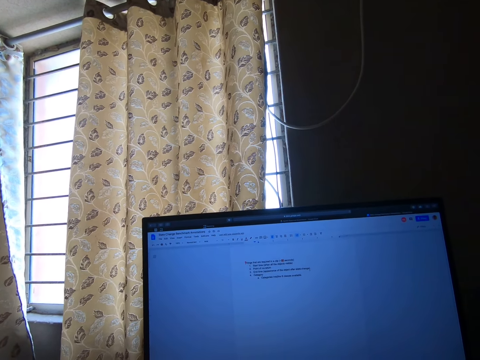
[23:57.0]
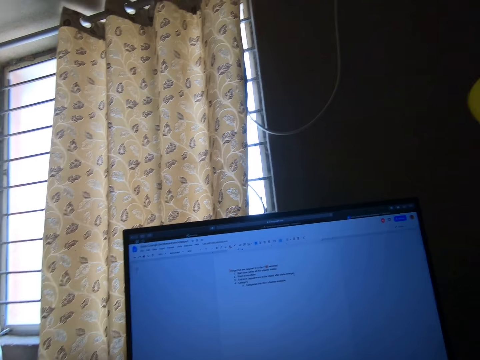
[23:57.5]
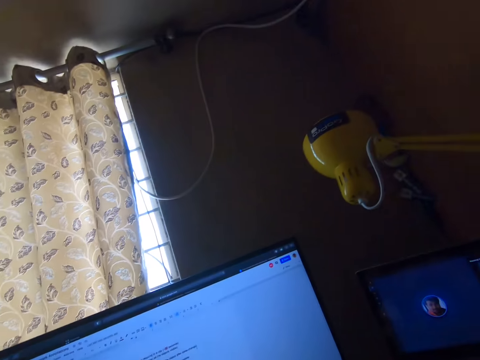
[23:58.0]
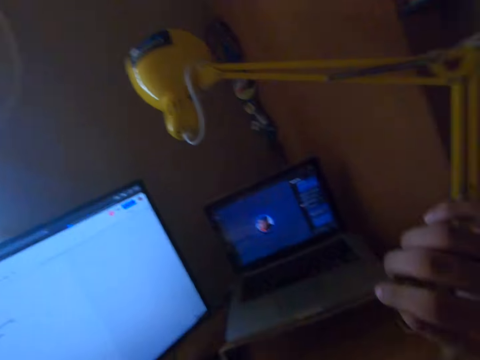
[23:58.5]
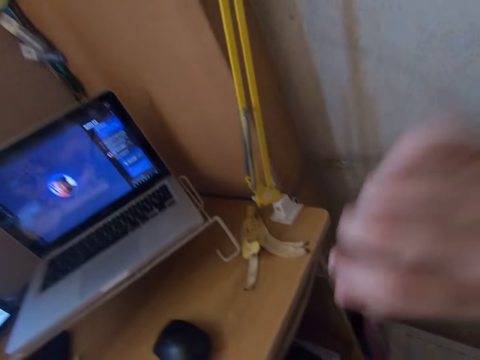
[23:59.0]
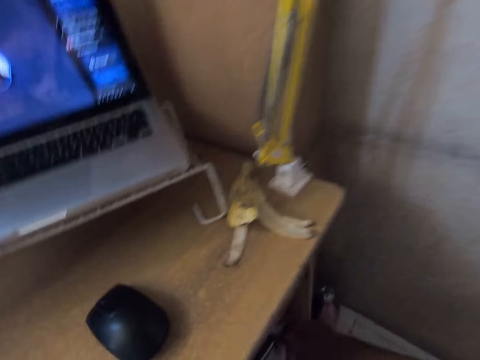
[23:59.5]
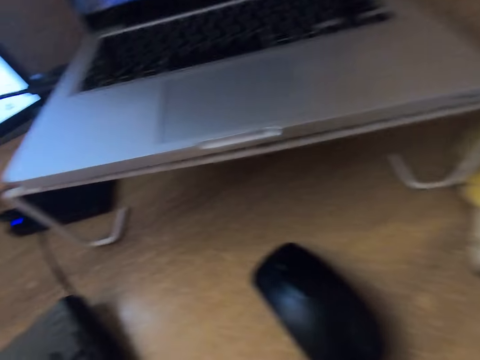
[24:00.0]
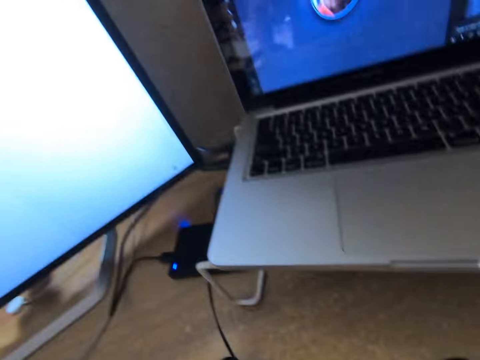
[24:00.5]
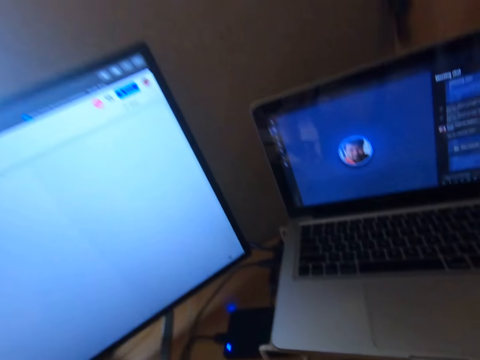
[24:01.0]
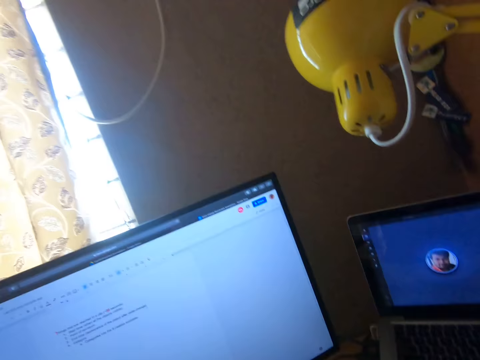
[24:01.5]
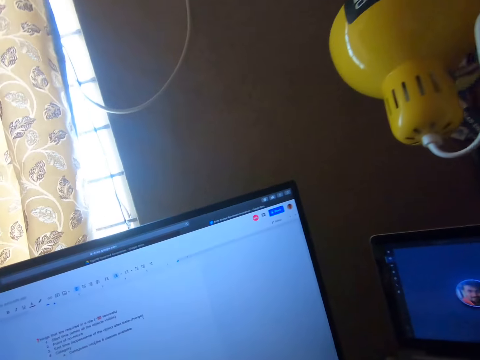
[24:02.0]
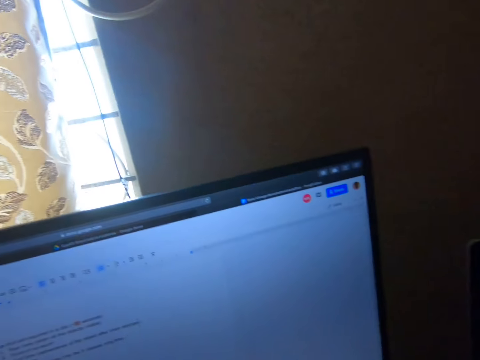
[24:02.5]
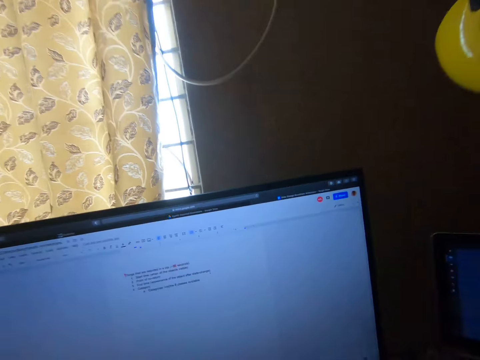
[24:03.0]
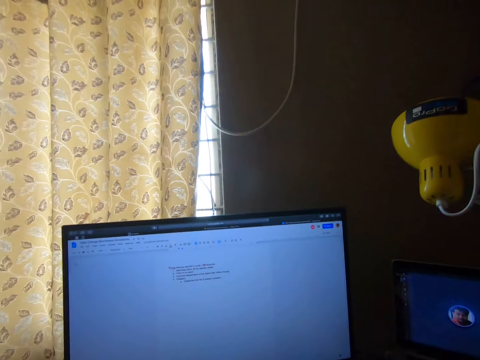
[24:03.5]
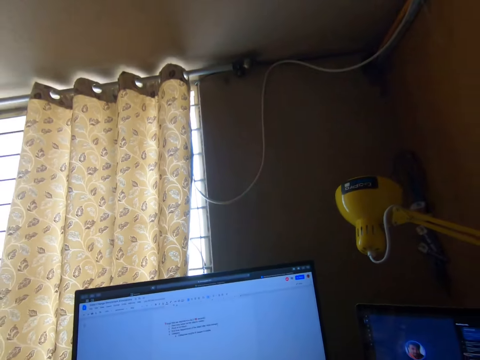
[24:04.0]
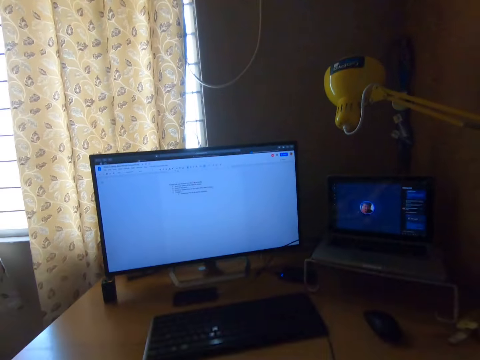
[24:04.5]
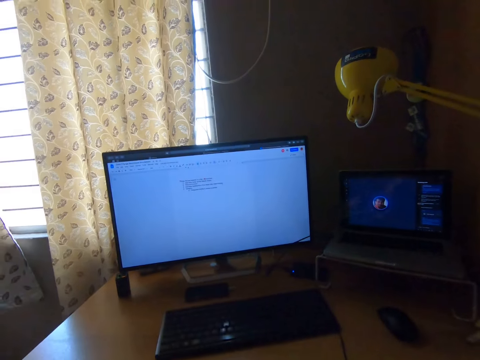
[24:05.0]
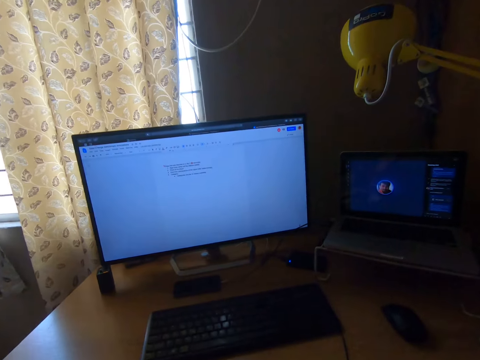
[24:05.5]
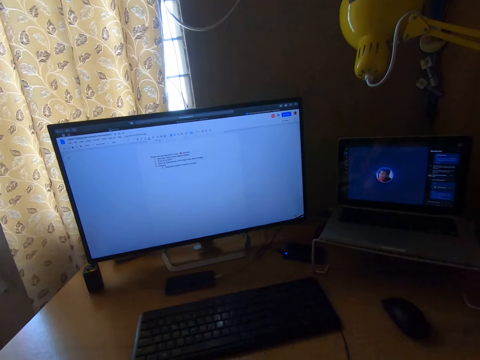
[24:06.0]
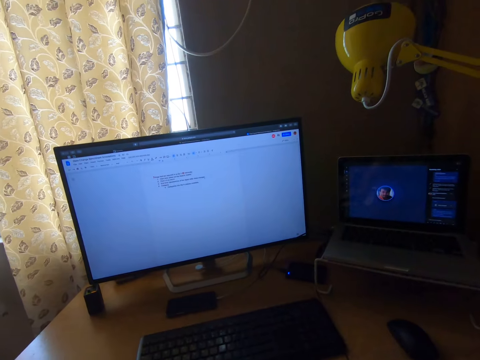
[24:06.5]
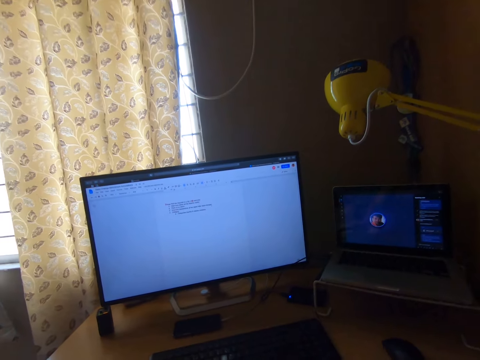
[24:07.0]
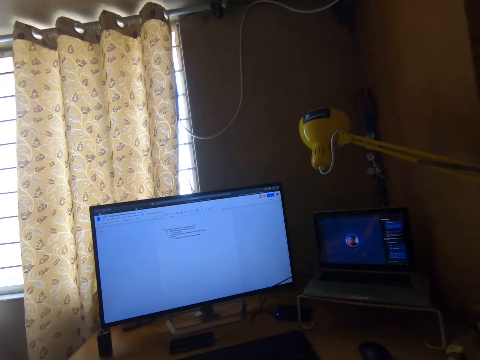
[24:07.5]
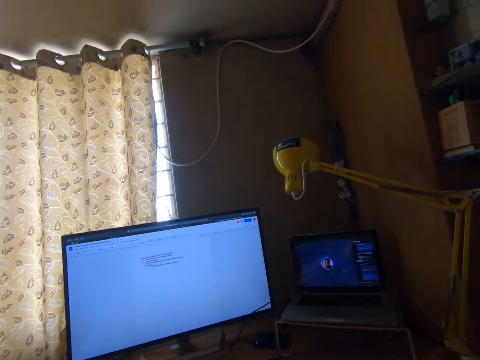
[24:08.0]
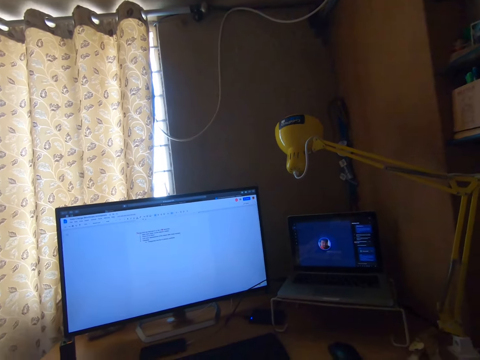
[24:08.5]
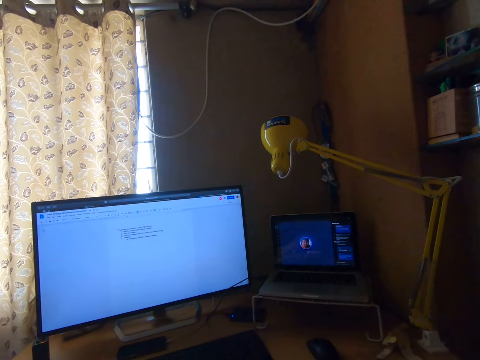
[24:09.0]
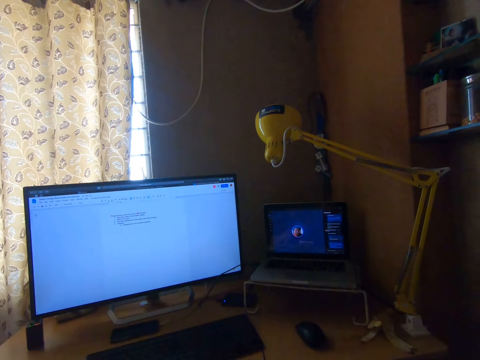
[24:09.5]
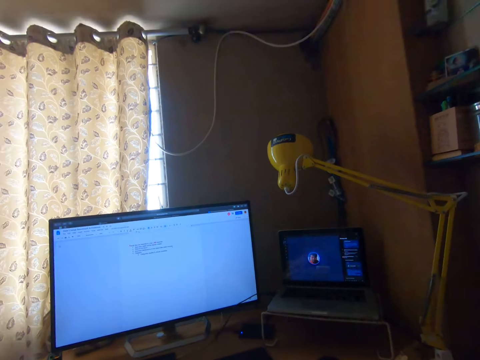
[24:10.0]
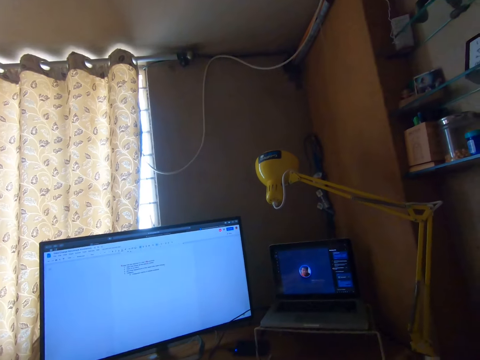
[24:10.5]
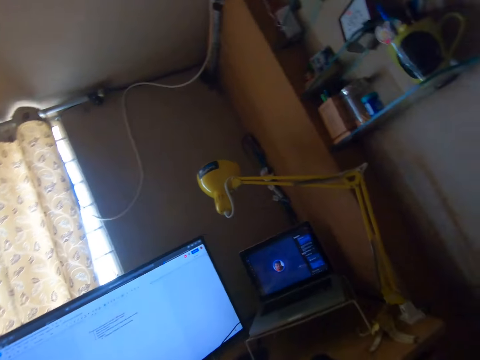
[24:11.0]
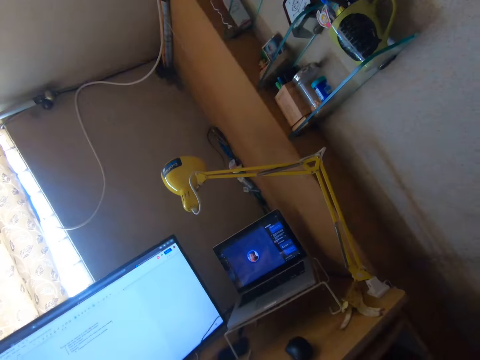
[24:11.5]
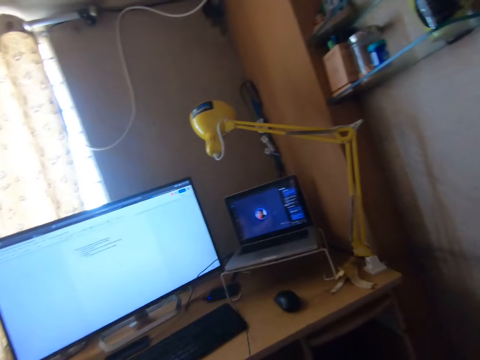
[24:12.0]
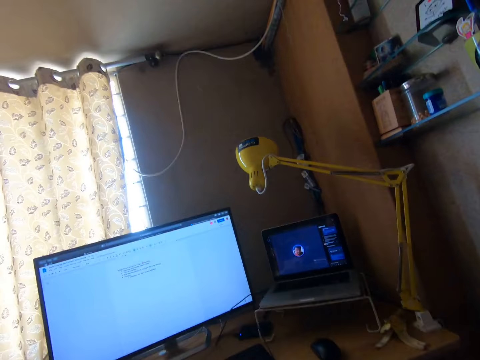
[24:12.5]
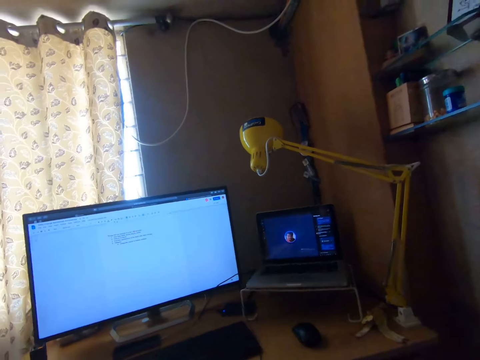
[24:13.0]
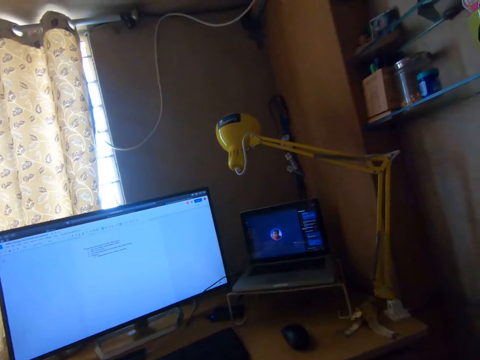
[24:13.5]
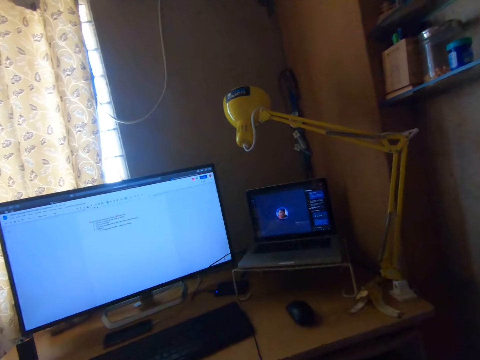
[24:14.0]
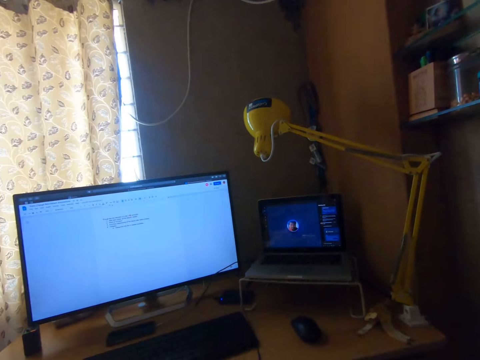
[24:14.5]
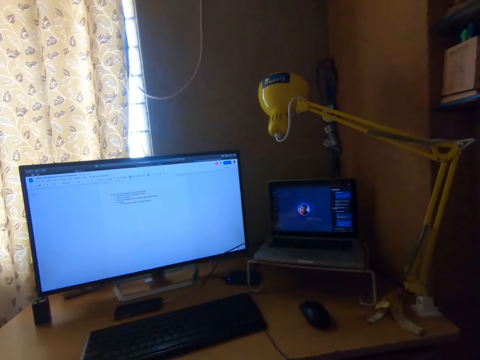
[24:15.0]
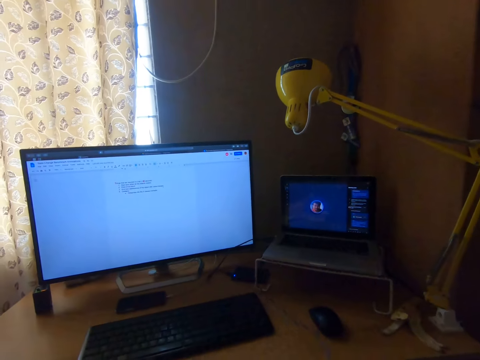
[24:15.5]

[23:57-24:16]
The camera wearer turns the head right. He moves the head down. He swings the hand. He wipes his face with his right hand. He moves the head up. He moves the head down. He stares at the television. He turns the head right. He stares at the television.

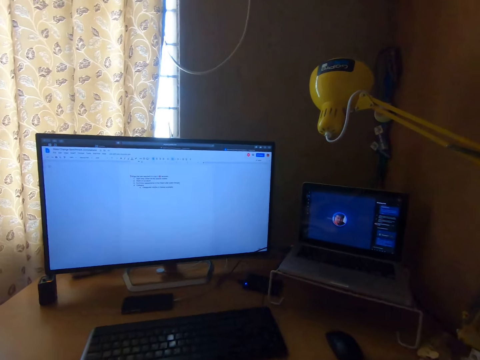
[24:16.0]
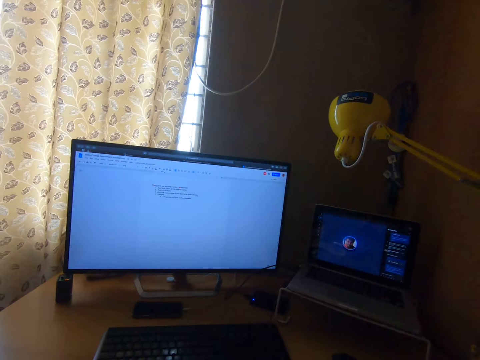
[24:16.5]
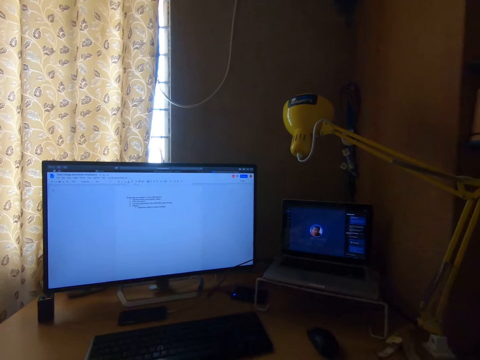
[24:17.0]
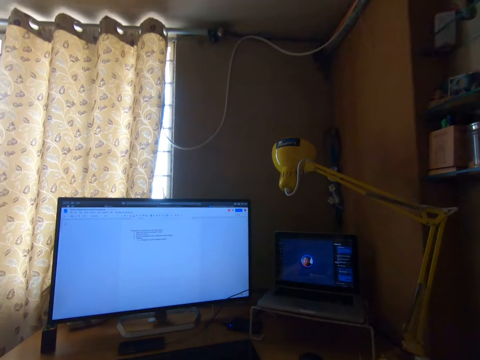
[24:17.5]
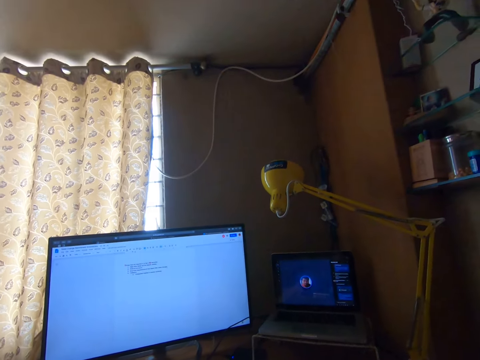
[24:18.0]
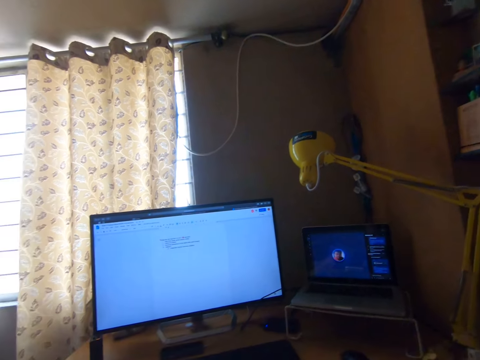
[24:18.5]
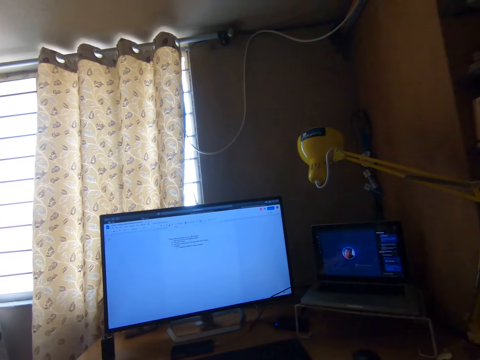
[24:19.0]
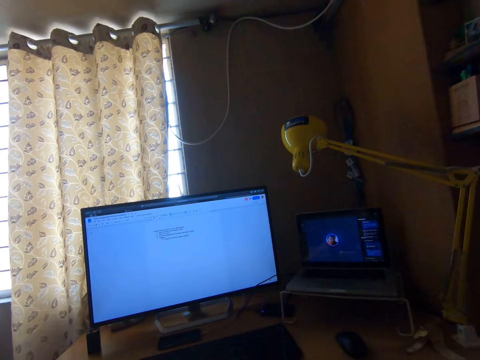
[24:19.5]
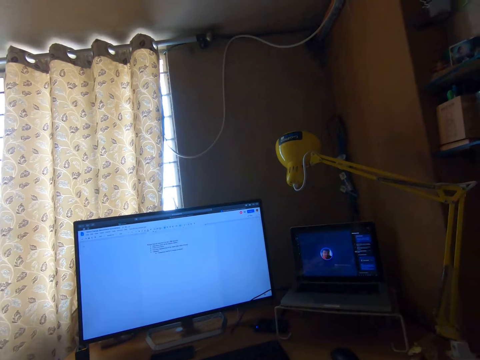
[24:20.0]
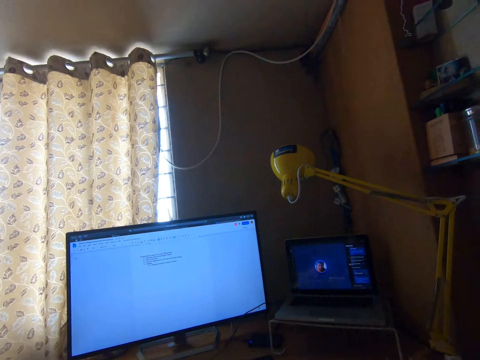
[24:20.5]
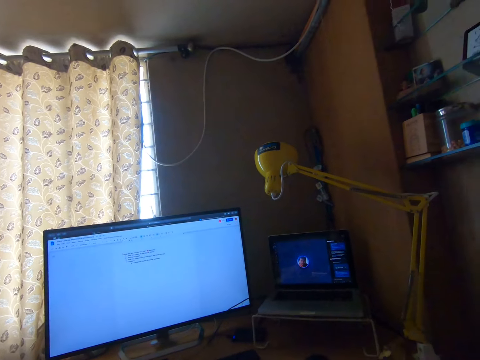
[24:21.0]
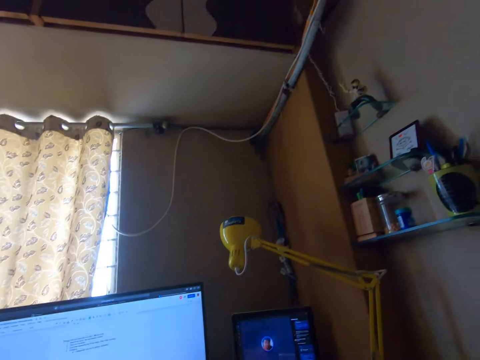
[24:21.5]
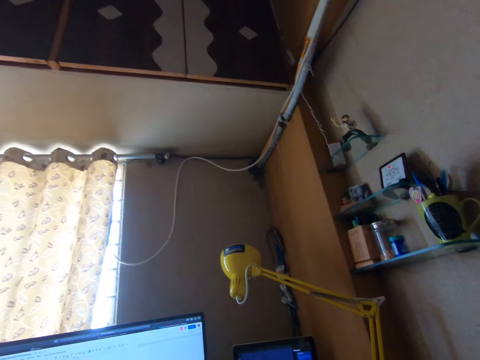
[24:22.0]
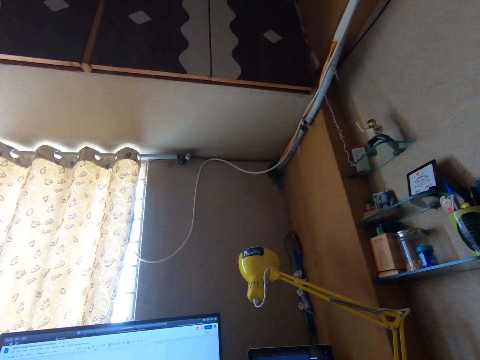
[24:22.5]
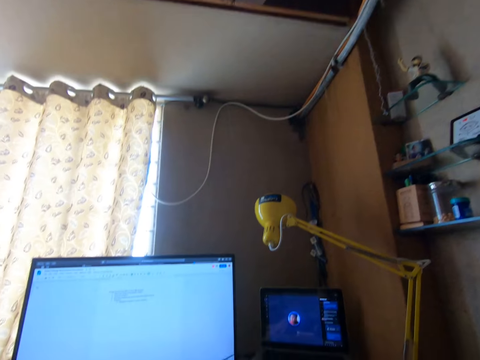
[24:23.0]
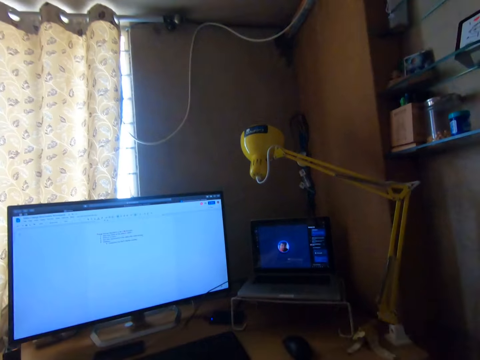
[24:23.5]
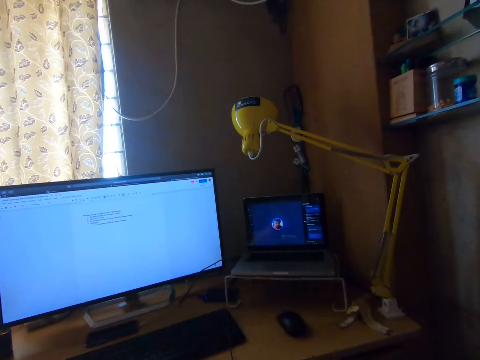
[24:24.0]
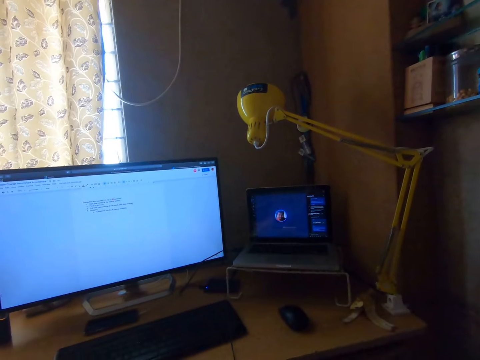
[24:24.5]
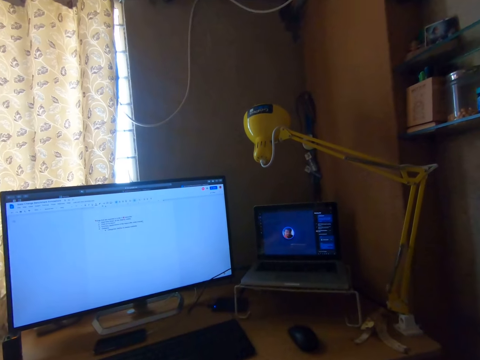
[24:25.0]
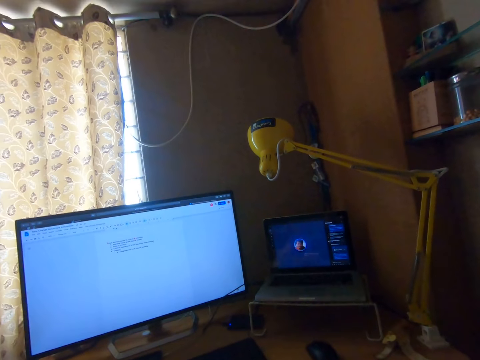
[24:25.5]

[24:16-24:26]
The camera wearer moves the head up. They move the head down. They stare at the television.
